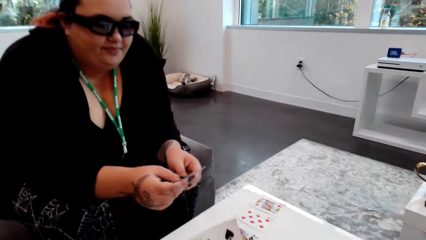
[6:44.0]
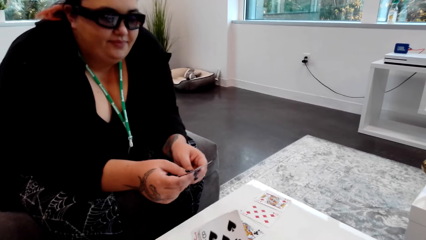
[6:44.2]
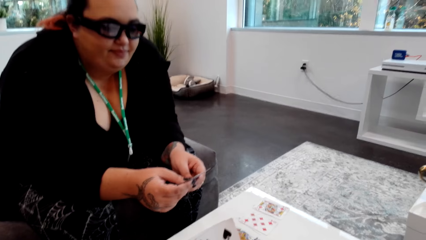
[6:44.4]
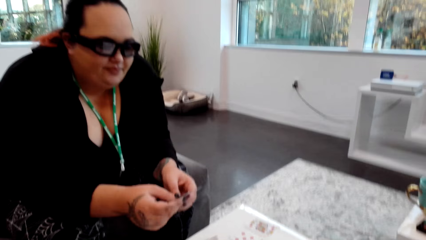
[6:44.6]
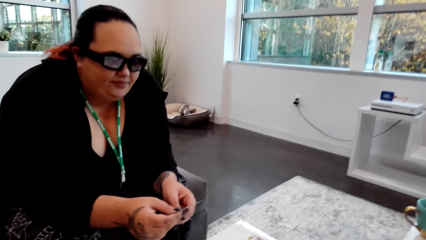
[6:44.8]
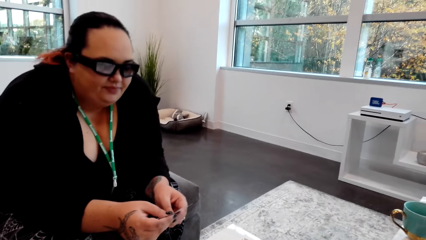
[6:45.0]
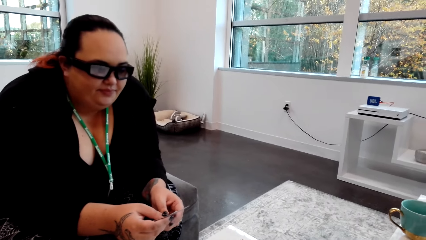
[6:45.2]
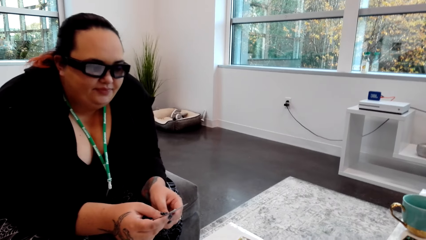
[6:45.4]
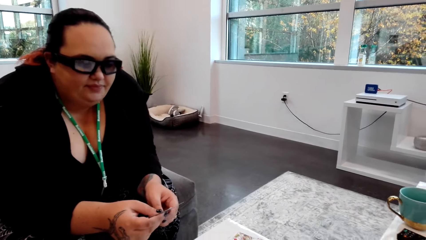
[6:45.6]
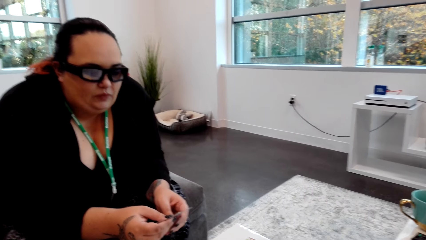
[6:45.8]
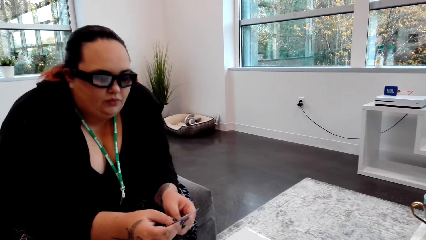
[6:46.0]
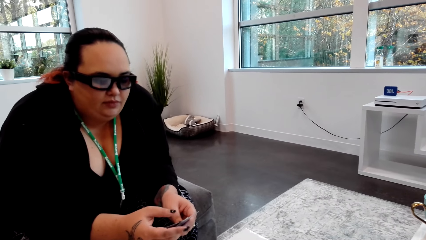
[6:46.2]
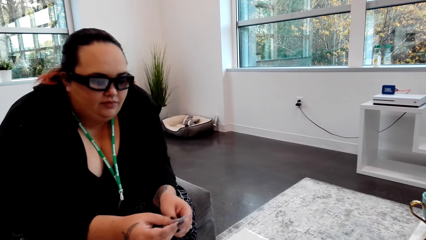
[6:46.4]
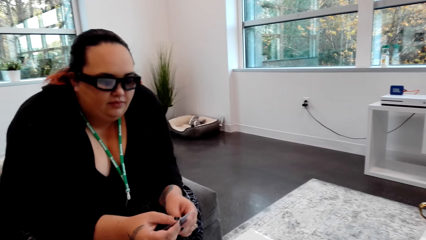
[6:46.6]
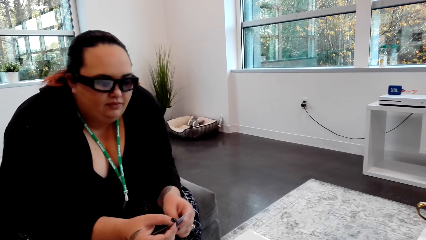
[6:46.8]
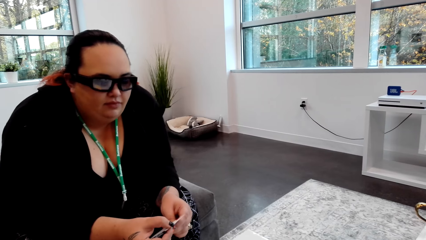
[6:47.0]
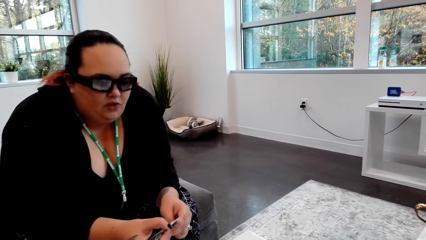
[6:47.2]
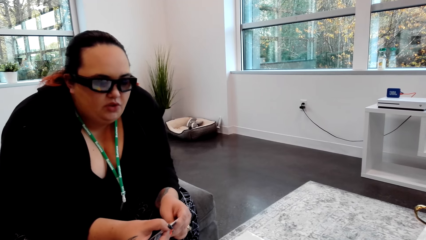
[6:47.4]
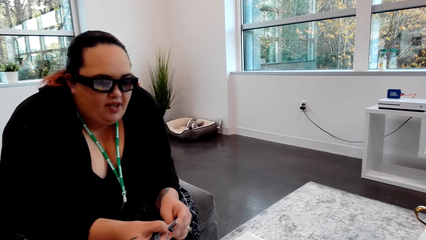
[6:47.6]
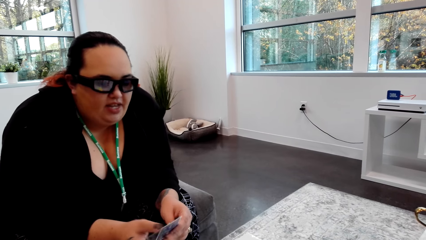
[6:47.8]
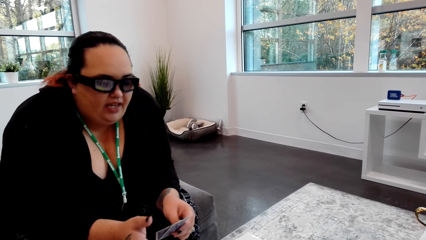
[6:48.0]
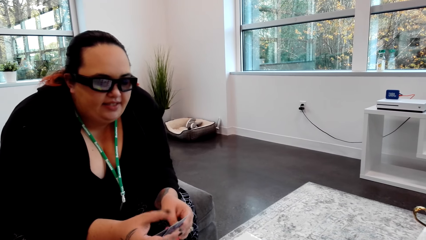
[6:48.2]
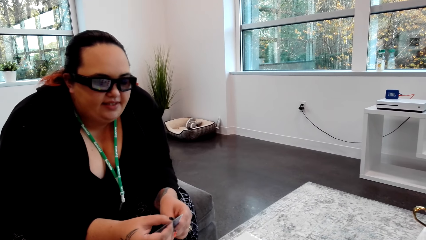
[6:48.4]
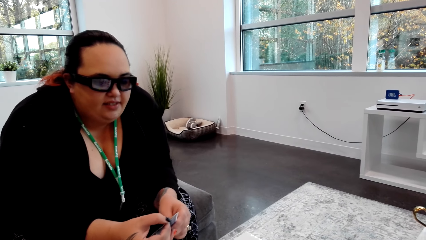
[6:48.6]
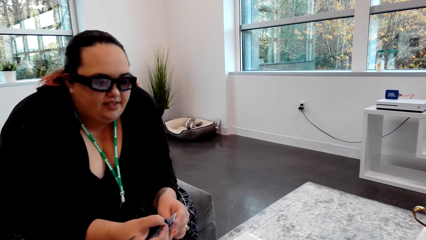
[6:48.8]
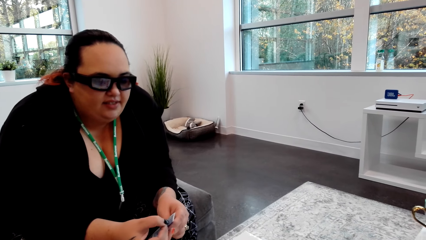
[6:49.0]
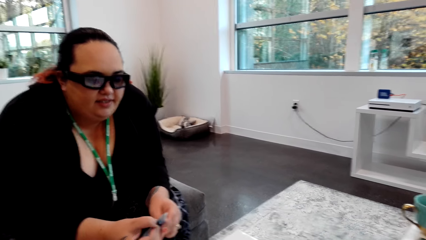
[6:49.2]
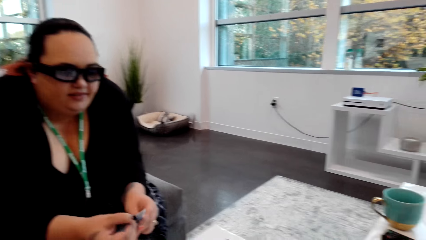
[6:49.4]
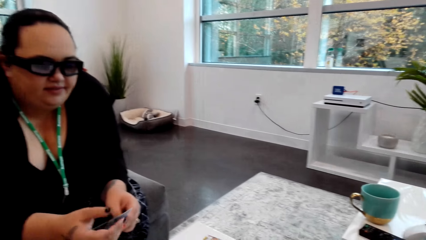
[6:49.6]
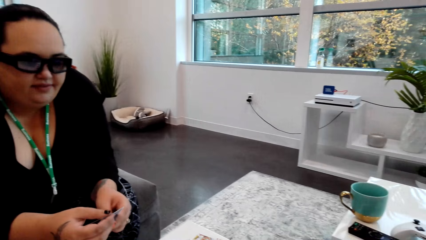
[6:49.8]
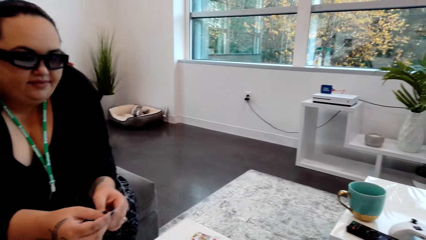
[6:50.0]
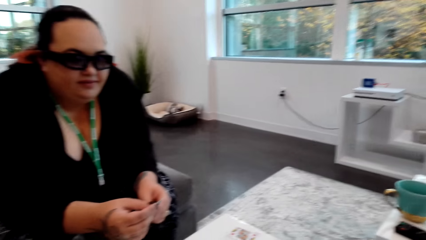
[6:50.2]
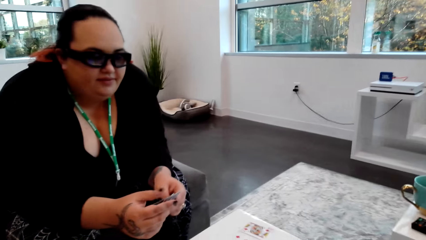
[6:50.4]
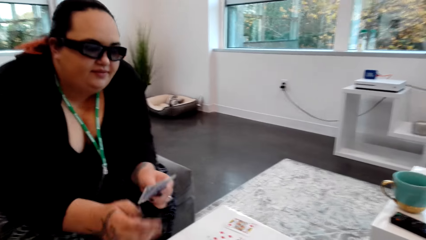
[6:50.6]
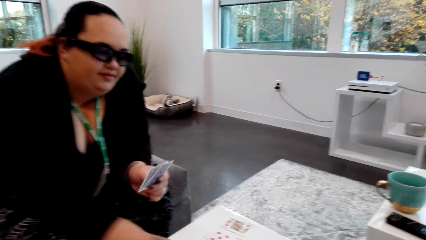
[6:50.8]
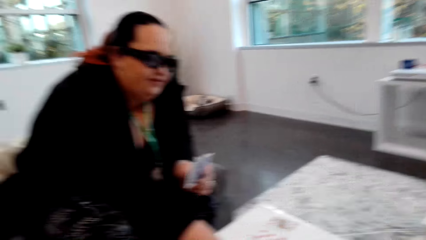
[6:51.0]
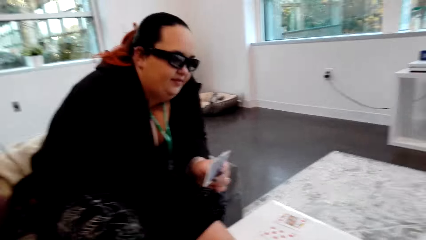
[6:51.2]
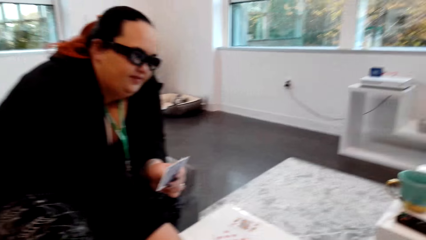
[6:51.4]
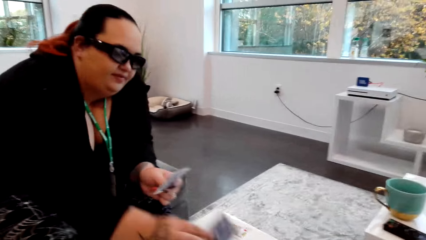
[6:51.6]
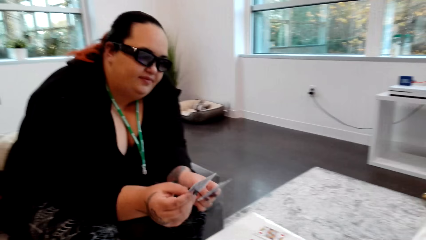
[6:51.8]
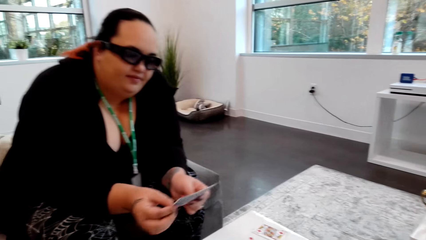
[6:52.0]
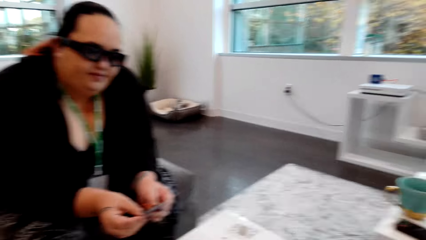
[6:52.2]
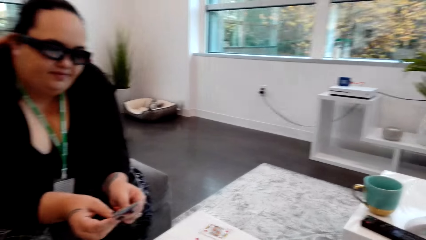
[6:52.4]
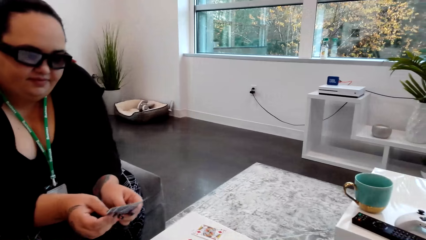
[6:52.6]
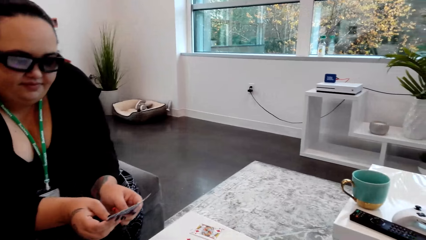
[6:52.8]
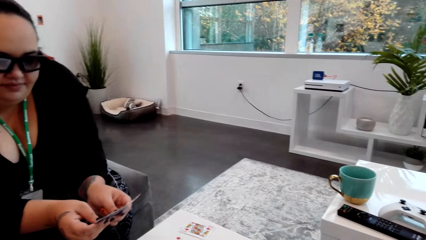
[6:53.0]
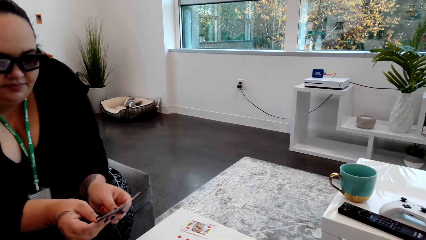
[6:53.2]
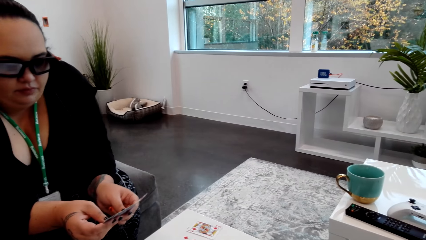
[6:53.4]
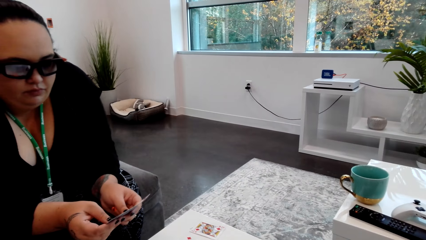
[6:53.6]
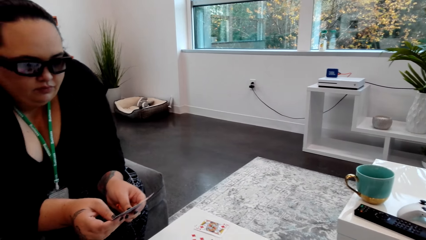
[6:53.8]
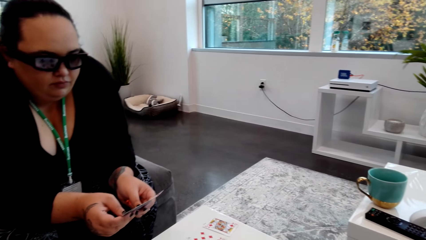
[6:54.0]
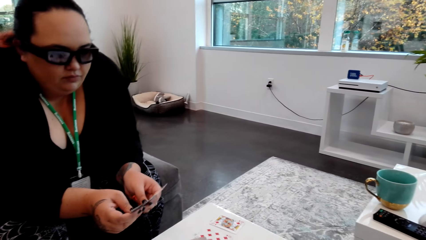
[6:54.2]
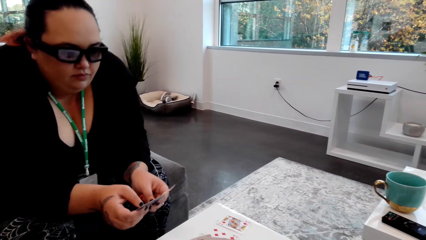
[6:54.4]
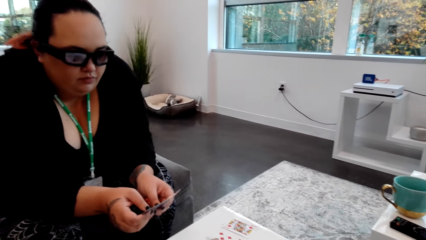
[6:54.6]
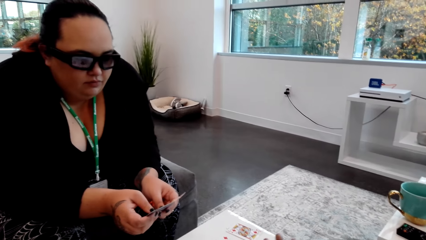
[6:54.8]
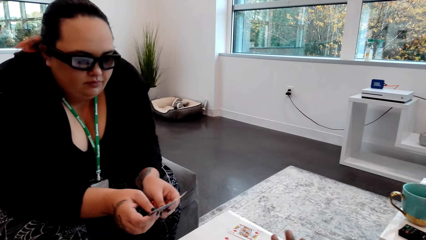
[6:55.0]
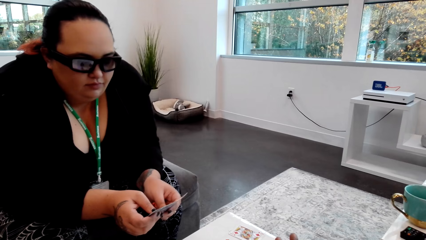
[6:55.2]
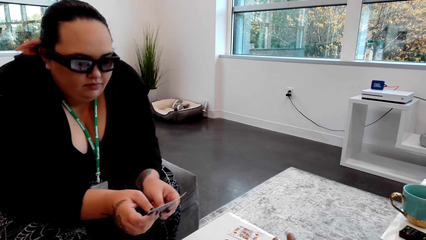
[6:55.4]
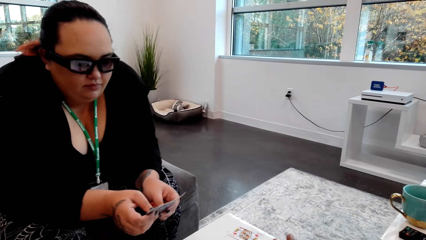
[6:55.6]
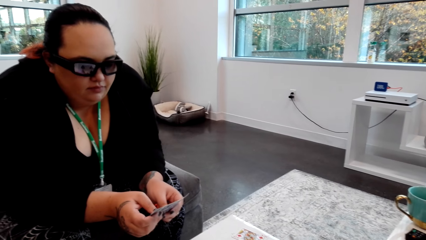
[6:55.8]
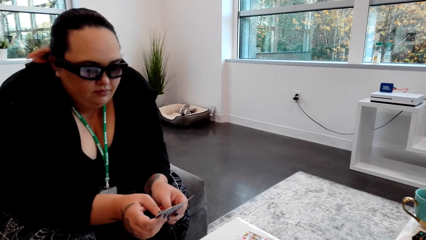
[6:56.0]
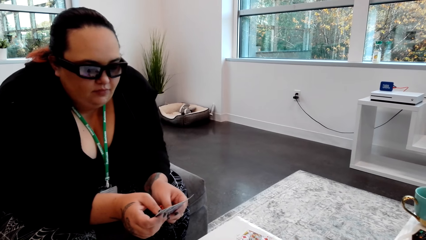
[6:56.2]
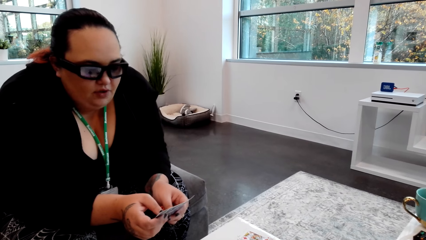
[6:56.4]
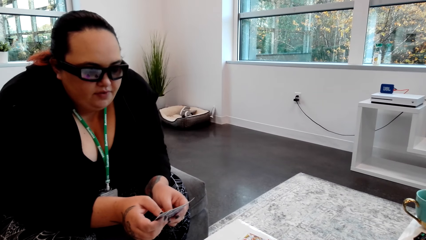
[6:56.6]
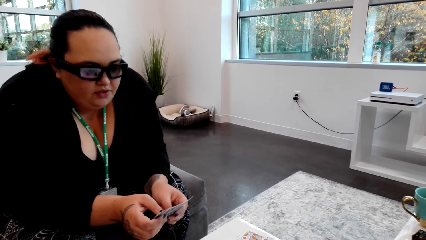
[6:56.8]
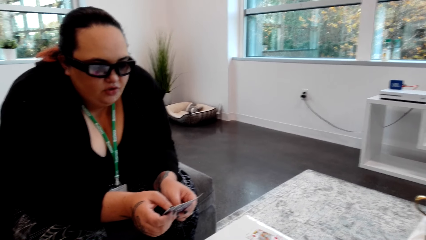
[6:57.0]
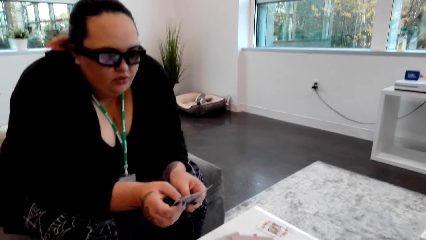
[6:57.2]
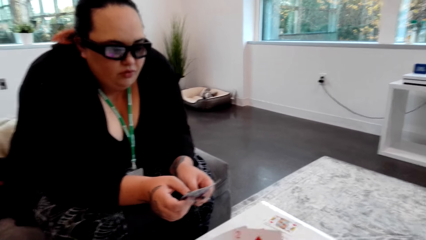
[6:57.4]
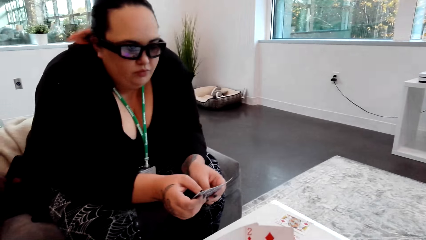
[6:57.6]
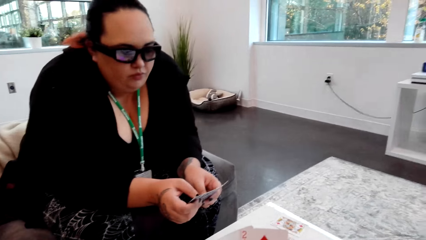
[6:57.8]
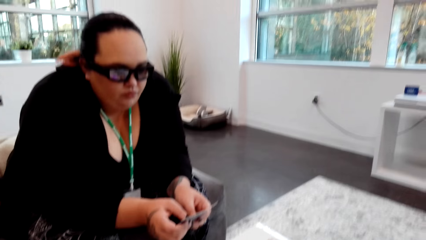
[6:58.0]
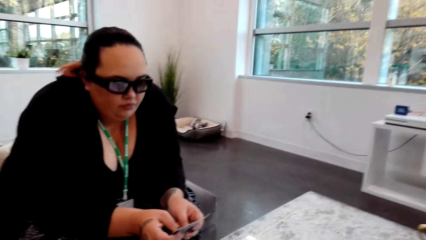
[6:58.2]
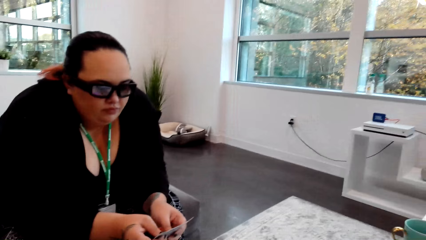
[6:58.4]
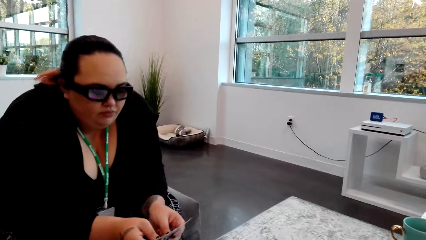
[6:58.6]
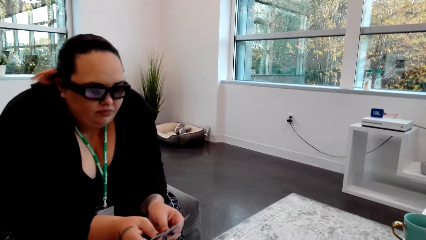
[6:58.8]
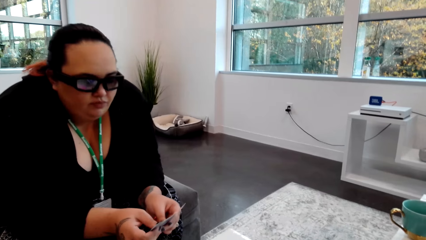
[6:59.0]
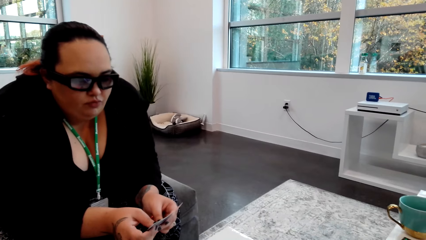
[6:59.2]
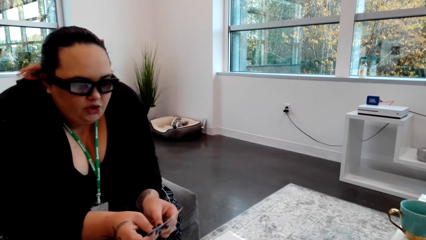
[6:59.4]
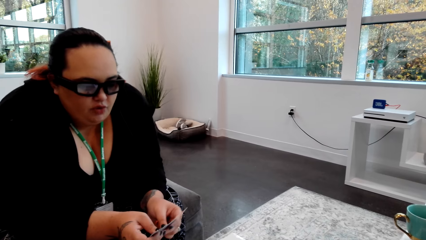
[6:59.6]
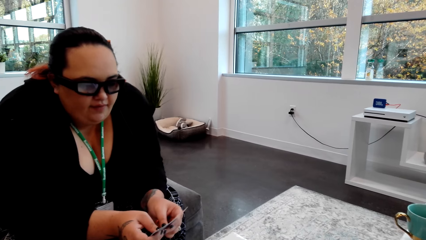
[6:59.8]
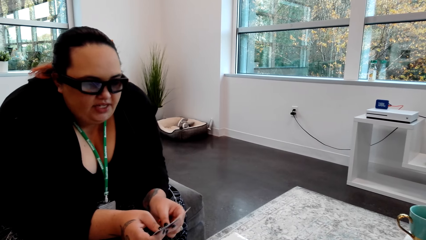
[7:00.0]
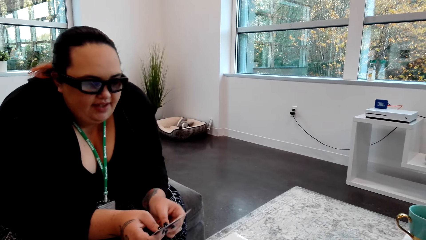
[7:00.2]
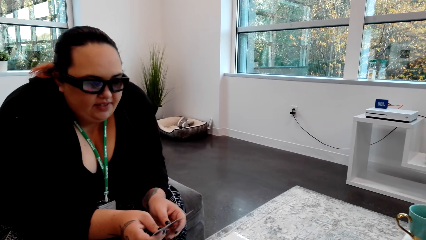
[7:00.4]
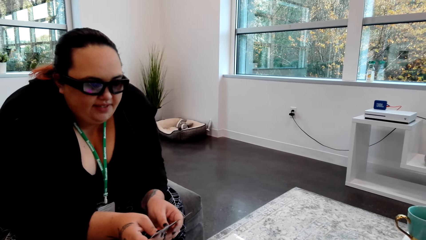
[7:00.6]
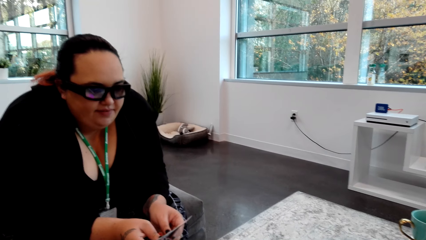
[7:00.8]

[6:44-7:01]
The lady picks a card from the table with her right hand. The camera wearer converses with the lady.
